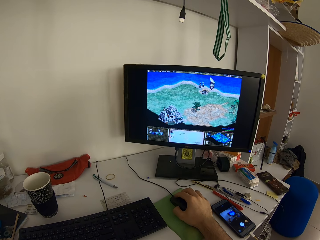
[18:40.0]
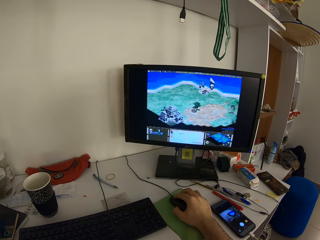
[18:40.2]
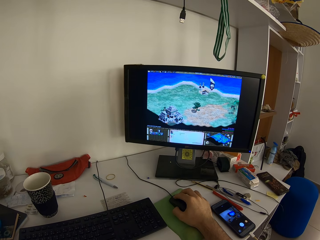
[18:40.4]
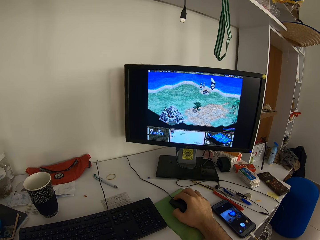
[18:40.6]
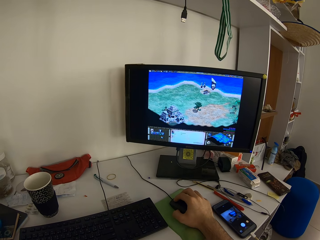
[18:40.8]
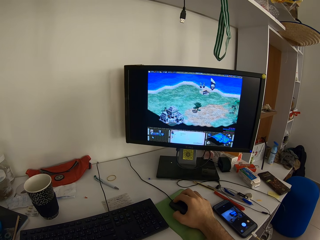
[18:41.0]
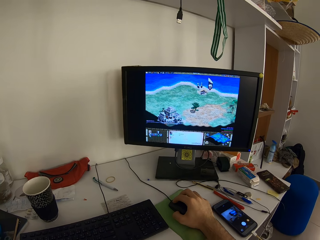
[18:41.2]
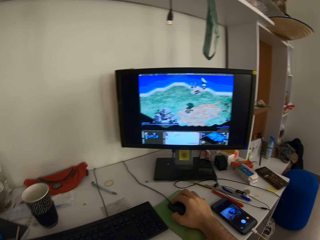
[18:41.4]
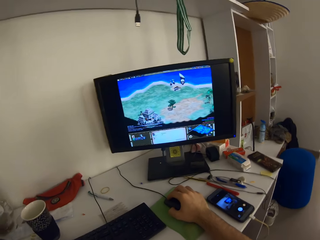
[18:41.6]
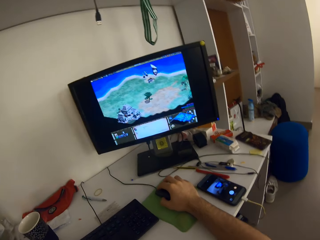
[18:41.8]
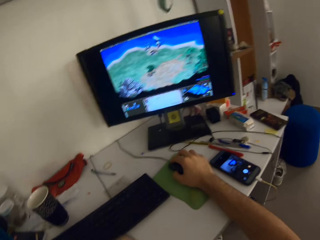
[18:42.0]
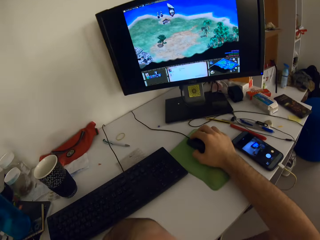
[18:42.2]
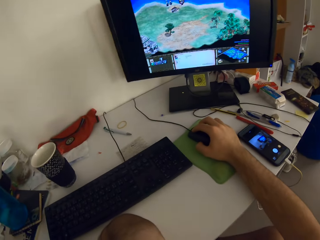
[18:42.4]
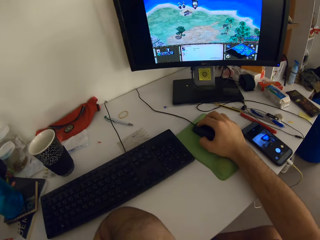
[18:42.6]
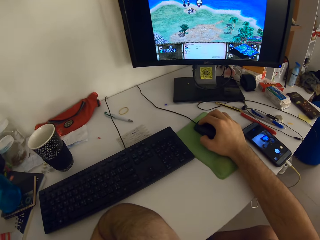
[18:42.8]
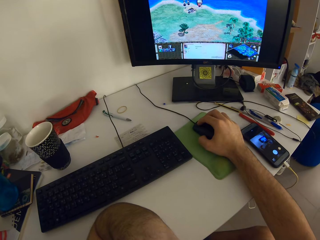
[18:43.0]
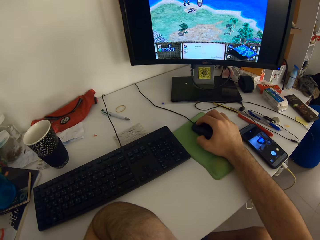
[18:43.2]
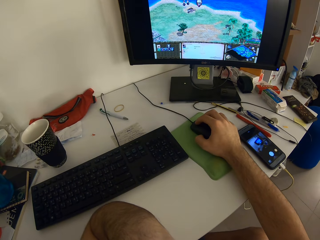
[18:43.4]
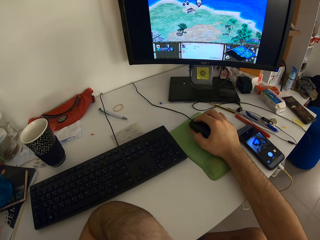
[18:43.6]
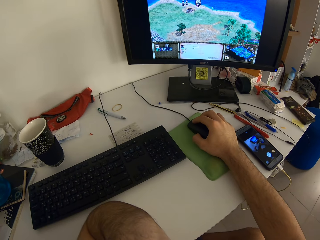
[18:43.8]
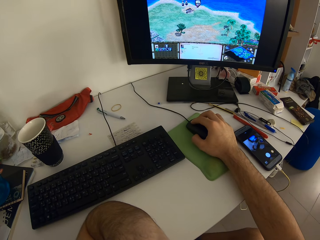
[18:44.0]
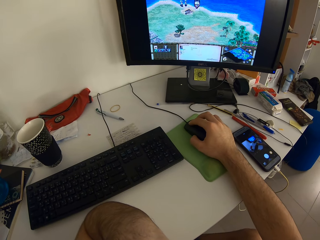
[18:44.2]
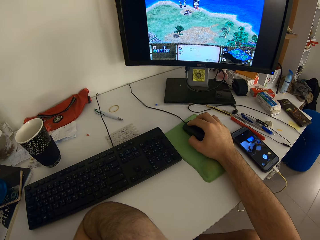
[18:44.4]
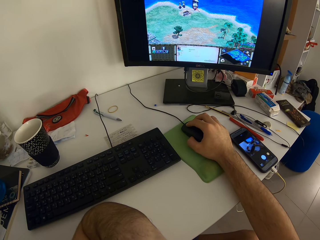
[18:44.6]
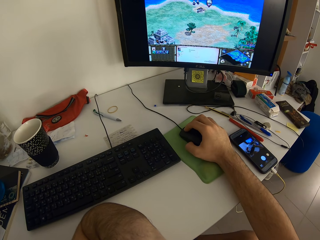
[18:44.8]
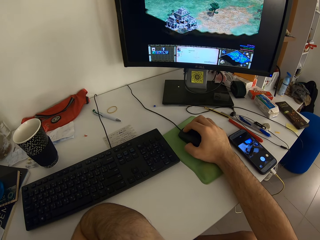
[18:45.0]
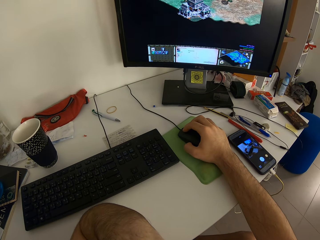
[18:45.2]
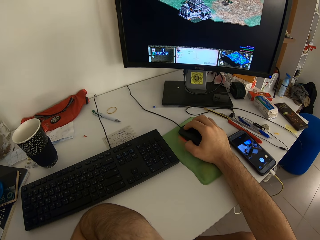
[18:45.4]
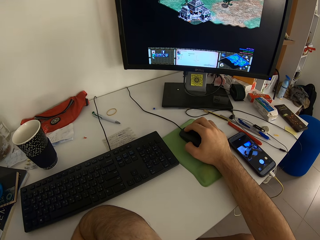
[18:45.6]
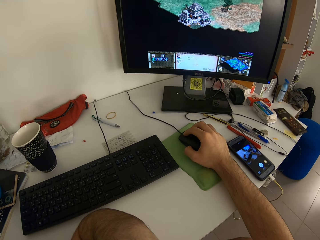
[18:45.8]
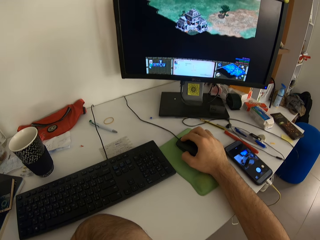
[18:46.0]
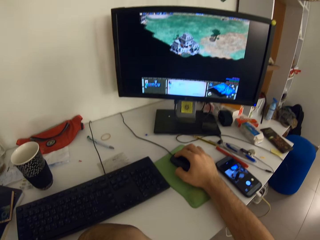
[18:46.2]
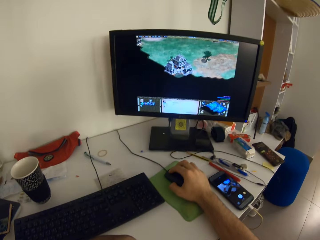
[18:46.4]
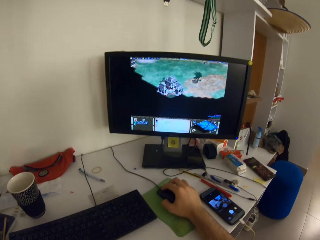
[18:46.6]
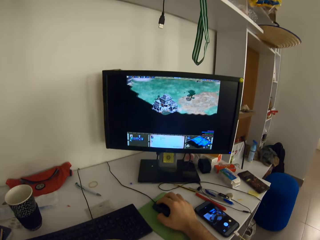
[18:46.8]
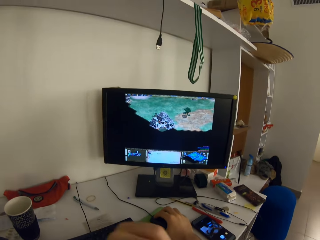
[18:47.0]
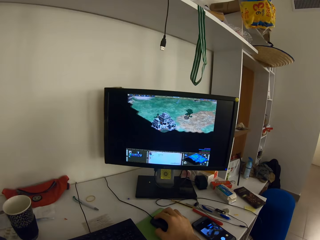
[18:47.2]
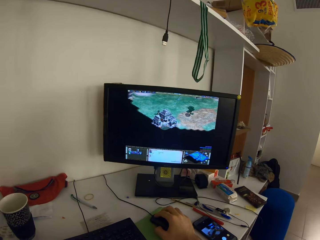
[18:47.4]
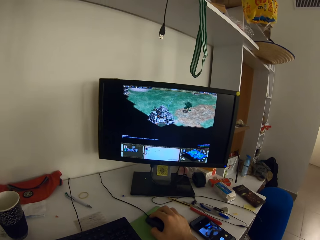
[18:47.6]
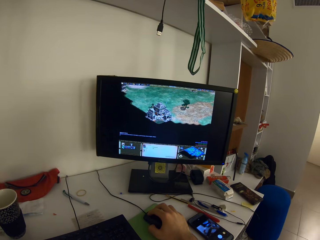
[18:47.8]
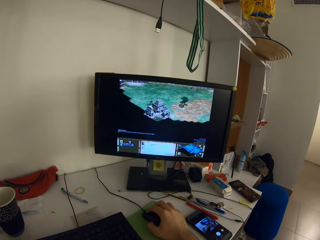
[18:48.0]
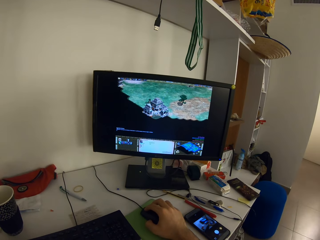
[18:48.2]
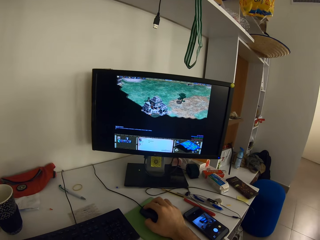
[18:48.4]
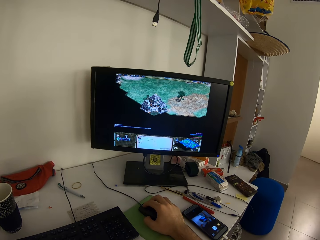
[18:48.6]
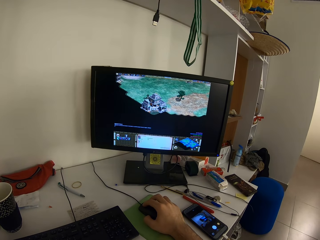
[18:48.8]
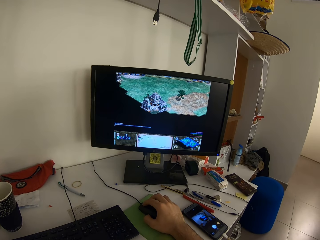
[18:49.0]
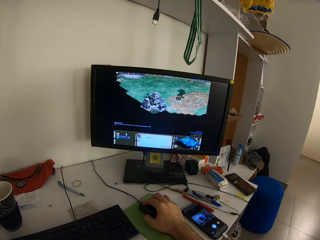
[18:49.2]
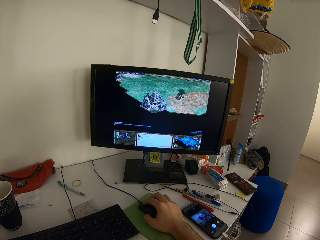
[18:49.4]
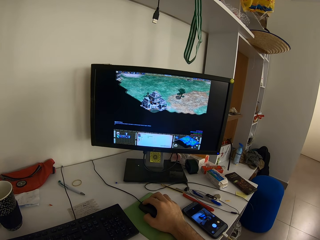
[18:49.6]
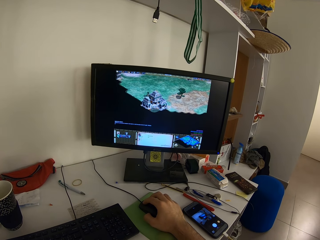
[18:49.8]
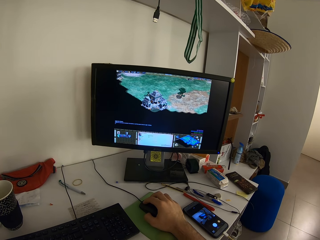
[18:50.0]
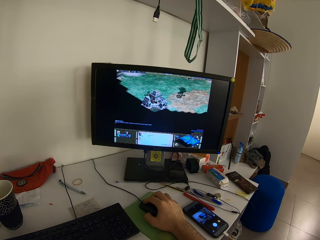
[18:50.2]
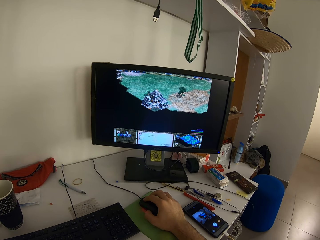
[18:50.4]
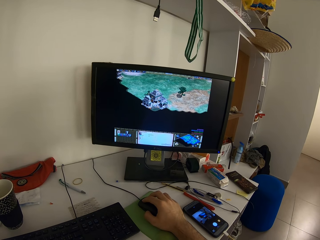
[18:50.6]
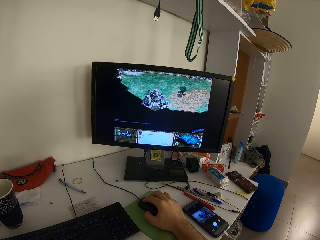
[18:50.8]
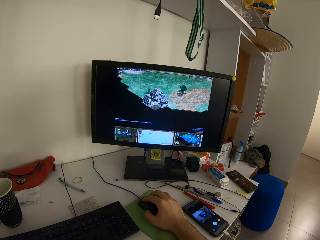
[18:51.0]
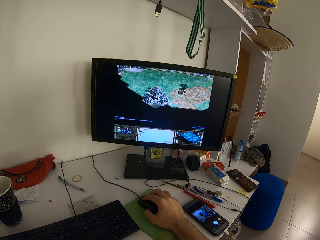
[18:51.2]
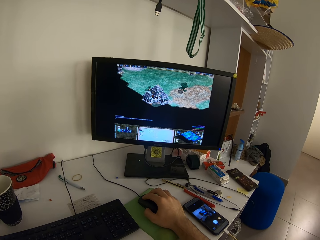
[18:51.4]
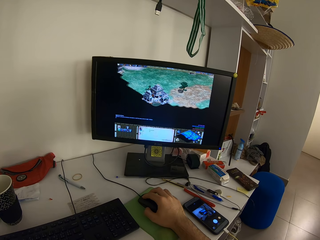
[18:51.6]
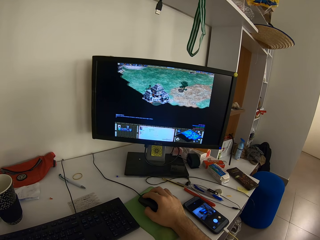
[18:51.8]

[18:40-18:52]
The camera wearer moves the left arm.

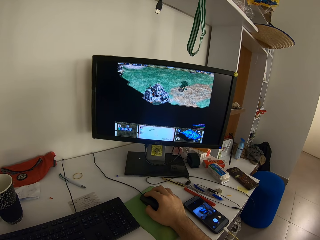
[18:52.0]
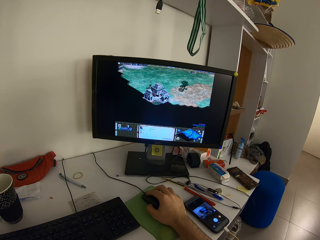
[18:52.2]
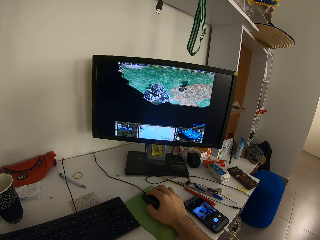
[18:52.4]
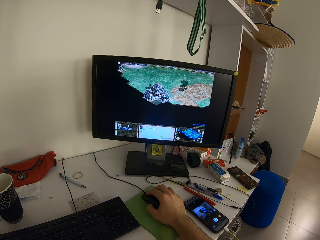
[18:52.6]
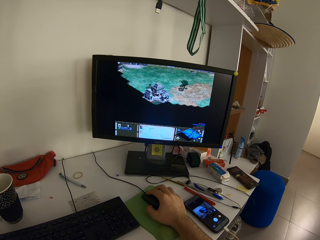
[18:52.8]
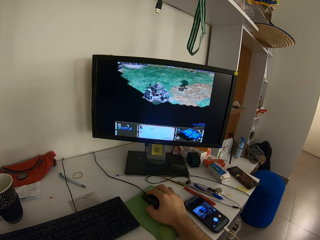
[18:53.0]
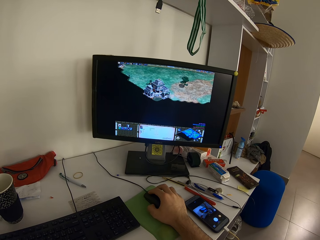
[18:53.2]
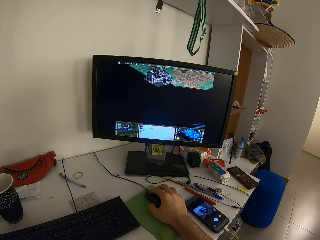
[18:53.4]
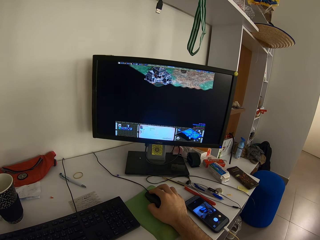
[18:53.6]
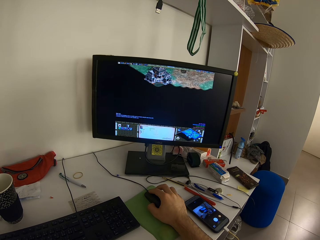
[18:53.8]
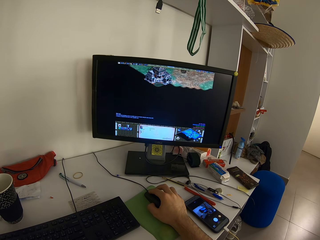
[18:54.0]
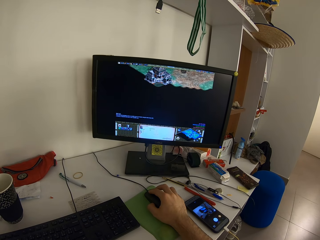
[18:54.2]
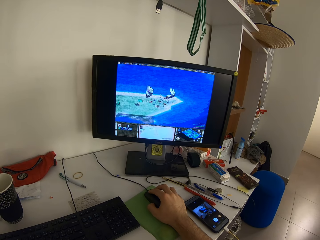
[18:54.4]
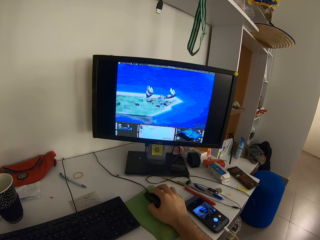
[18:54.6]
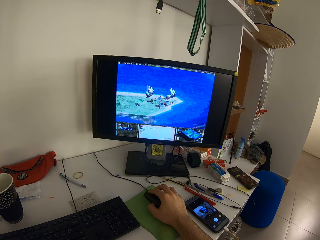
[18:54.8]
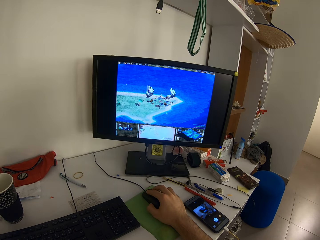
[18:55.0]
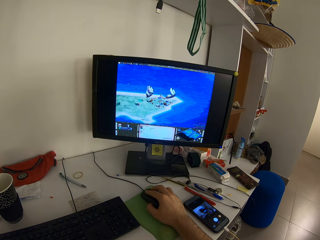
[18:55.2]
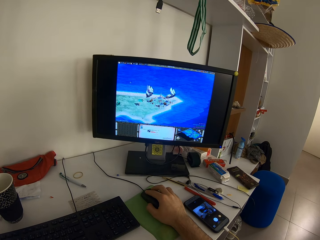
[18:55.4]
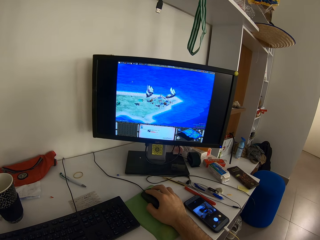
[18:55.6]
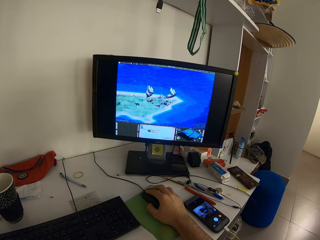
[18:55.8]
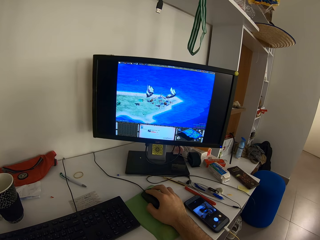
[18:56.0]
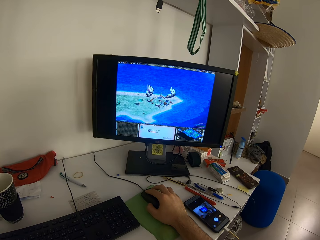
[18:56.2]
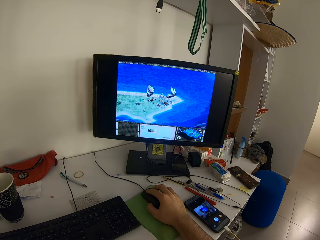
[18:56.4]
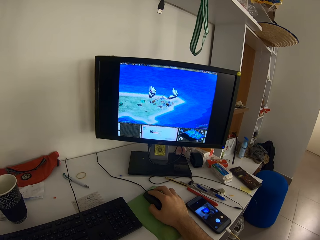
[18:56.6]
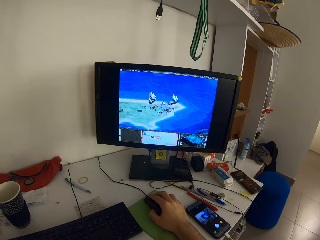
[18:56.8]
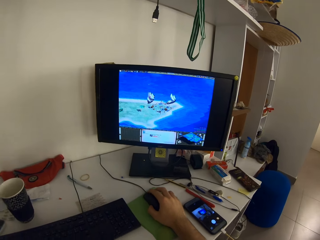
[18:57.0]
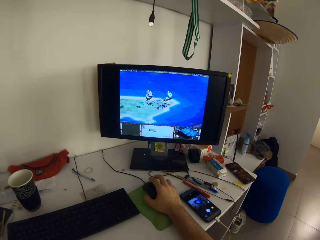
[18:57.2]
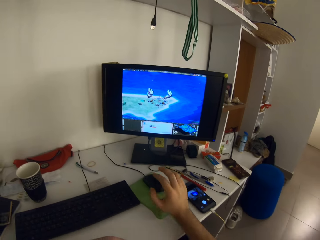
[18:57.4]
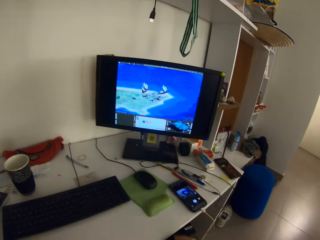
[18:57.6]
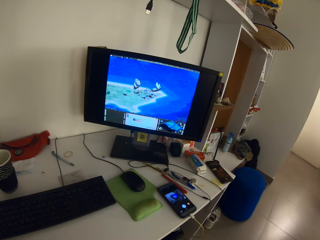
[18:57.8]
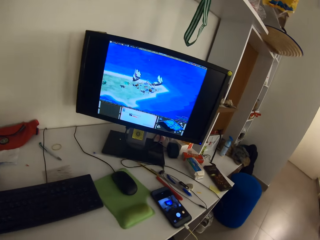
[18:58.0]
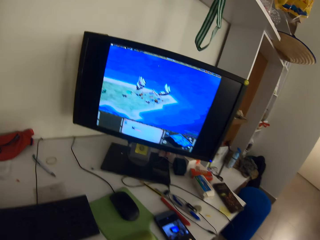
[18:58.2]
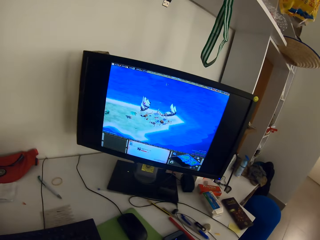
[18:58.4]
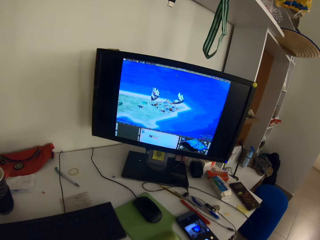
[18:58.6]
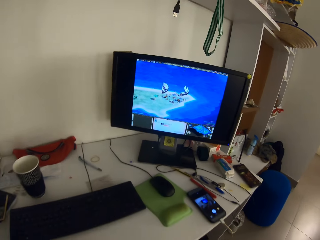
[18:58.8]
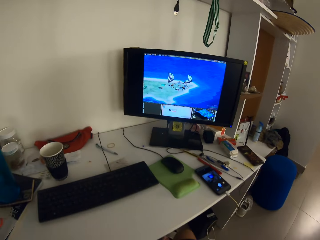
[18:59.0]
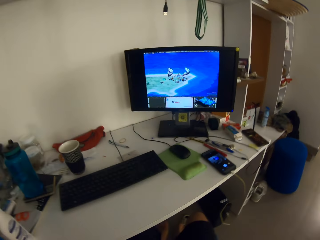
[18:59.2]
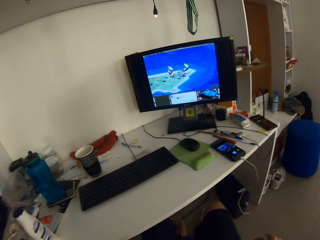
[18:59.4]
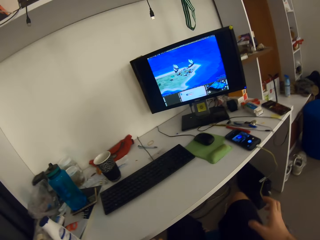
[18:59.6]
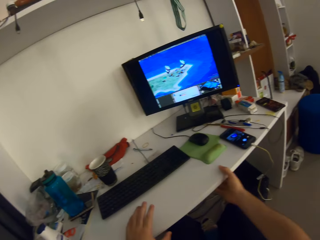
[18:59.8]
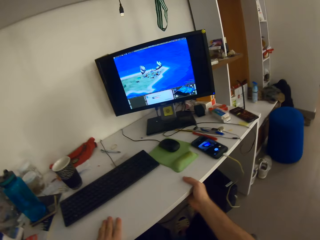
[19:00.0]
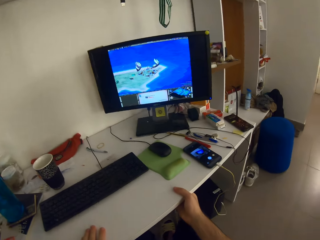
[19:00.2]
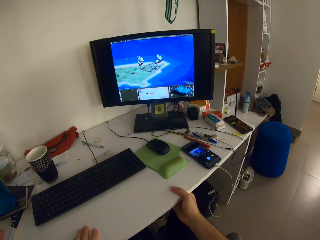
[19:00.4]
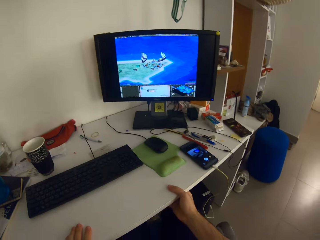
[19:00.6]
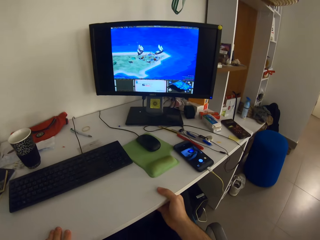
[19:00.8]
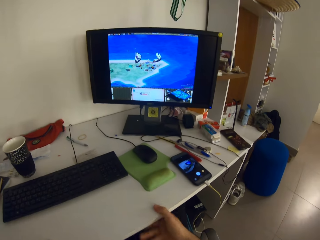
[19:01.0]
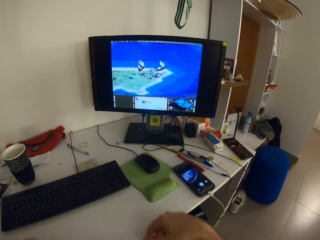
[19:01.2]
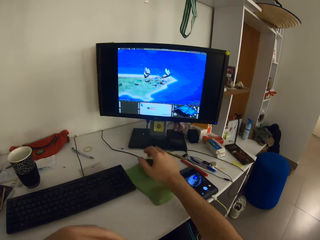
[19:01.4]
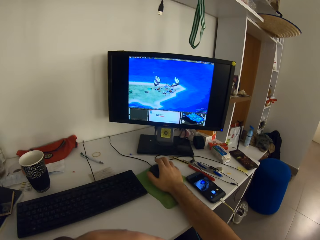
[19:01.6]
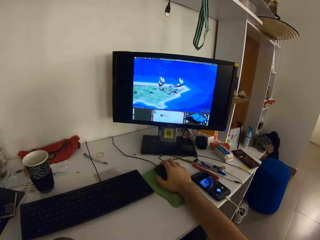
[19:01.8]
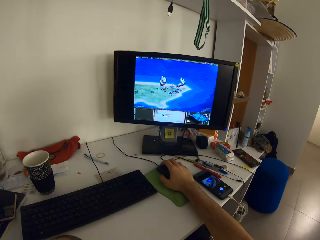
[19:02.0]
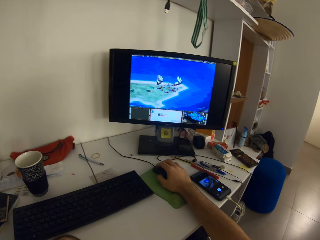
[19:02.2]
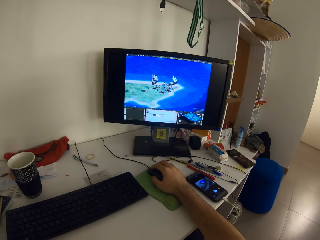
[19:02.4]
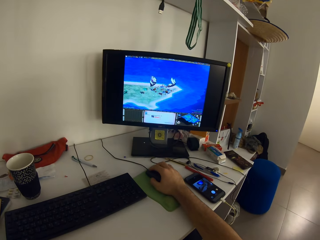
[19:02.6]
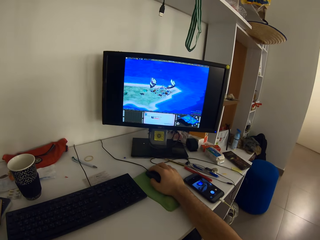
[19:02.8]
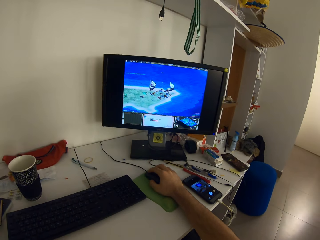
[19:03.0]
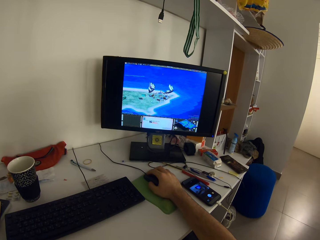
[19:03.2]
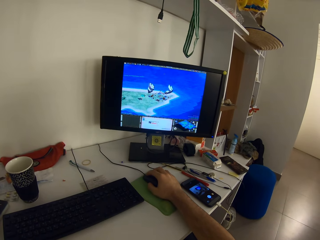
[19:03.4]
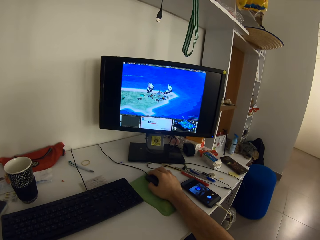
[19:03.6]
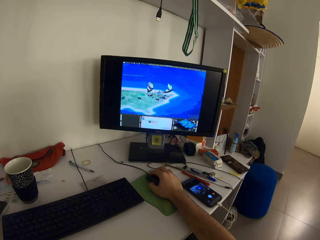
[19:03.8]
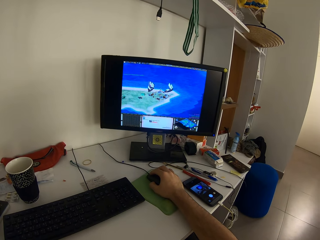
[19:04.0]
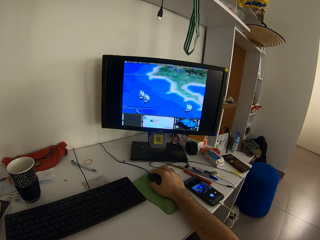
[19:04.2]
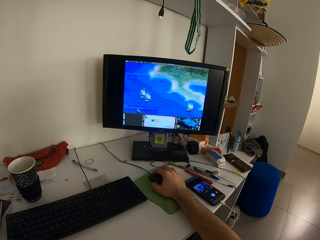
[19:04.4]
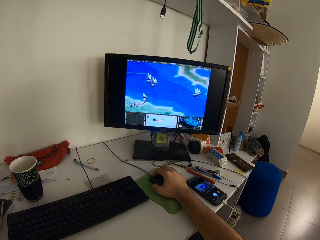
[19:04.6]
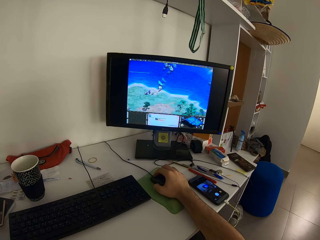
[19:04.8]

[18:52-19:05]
The camera wearer moves his hand away from the mouse. He moves the left leg. He holds the table or desk with both hands. He removes his hand from the desk. He operates a desktop with the mouse on the table using his right hand. He holds the mouse.
